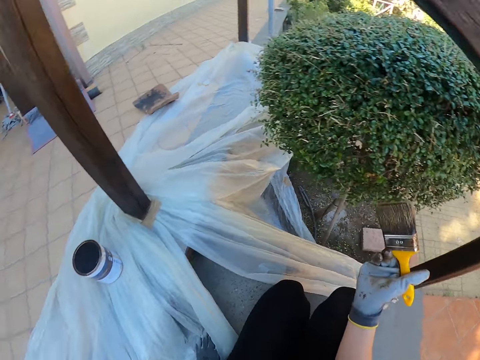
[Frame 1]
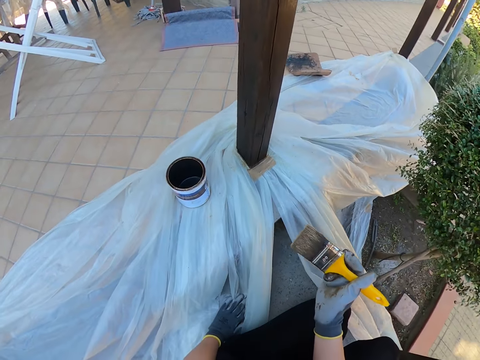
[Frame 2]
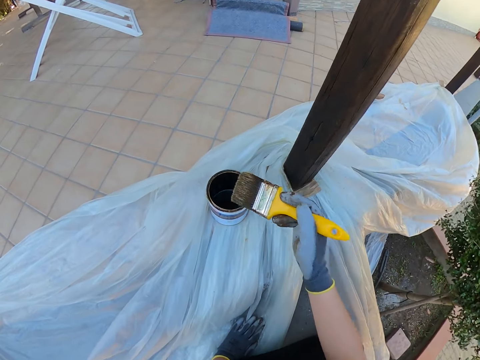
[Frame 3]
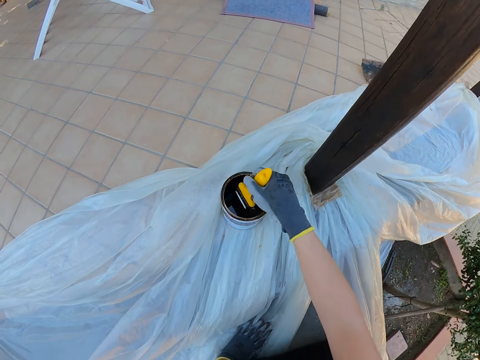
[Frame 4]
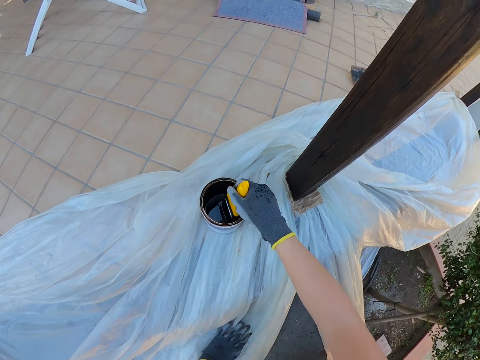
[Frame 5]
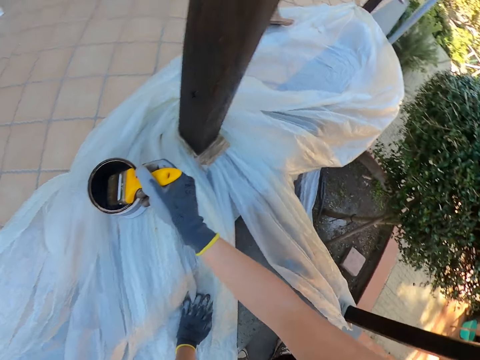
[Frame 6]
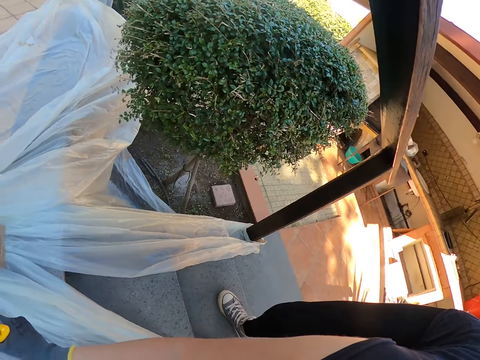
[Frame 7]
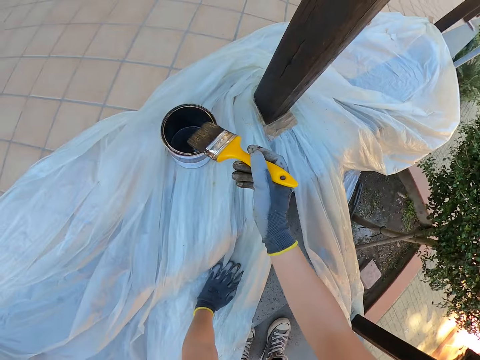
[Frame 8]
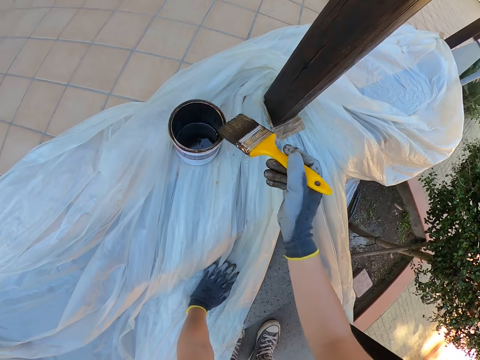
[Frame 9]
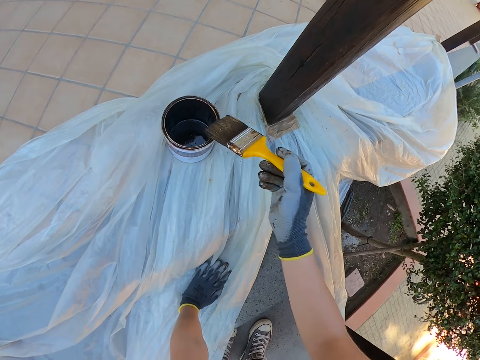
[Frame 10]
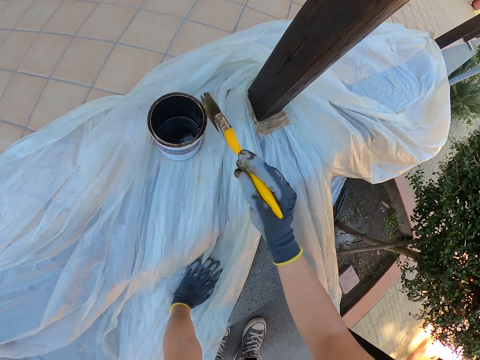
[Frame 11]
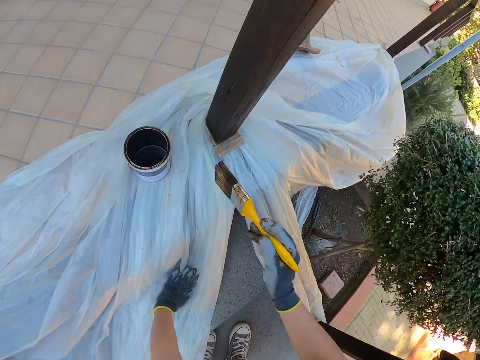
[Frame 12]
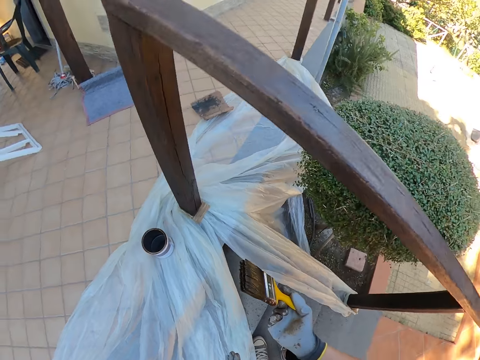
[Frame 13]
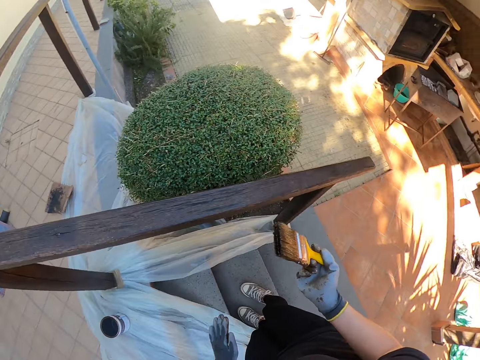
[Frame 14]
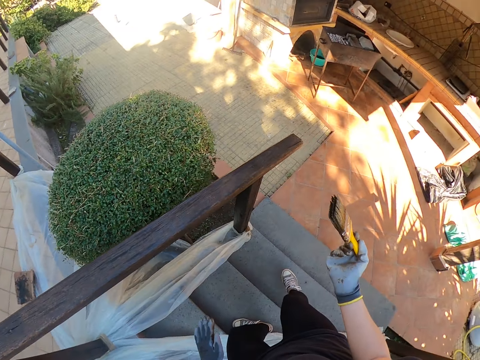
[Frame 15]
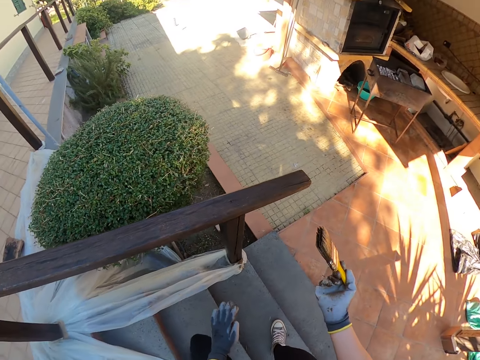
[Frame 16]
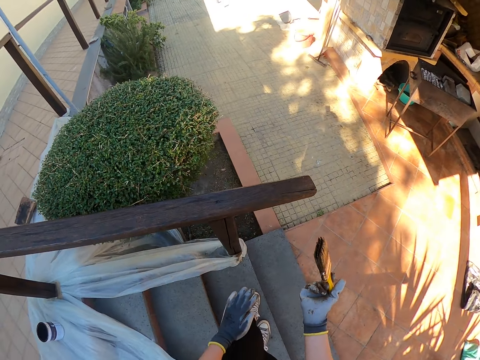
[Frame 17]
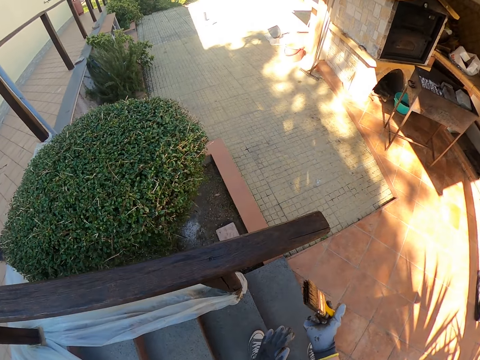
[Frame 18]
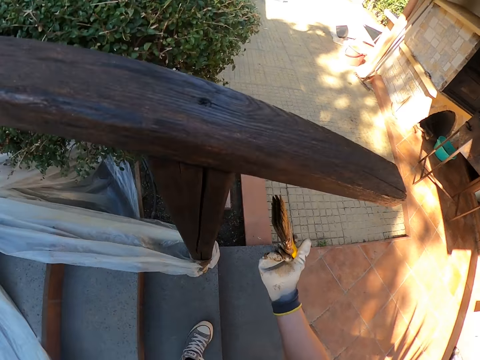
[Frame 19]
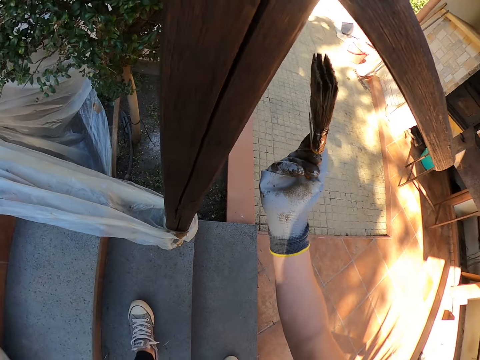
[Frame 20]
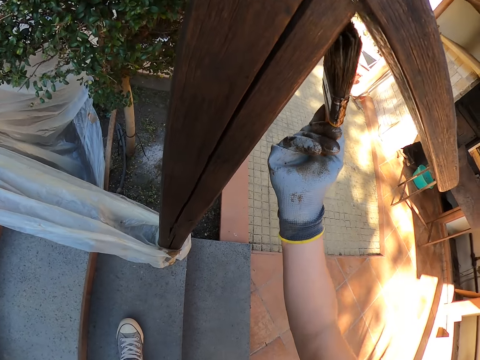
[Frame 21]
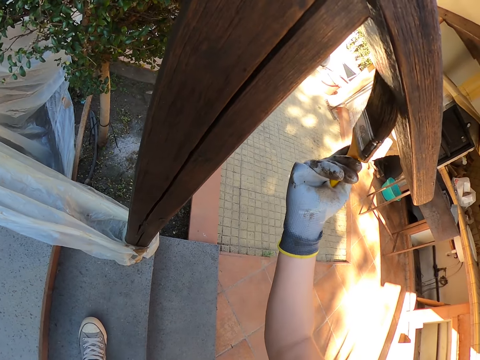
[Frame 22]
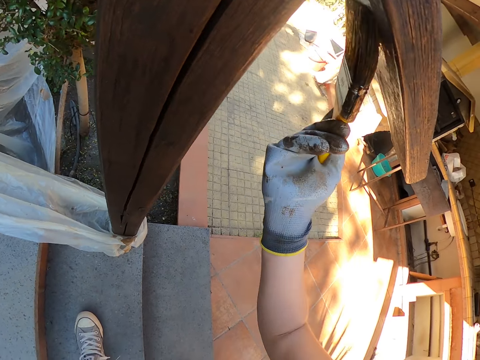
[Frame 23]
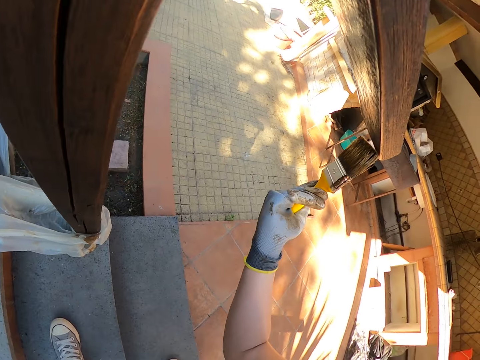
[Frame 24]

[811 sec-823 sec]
The camera wearer stops painting and turns around. They dip the paint brush in the can of paint. They drain the paint on the brush by the side of the paint can. They turn around, stand up and turn around. They stand up and turn around. They step down the staircase. They bend downwards. They paint the exterior wooden railings.

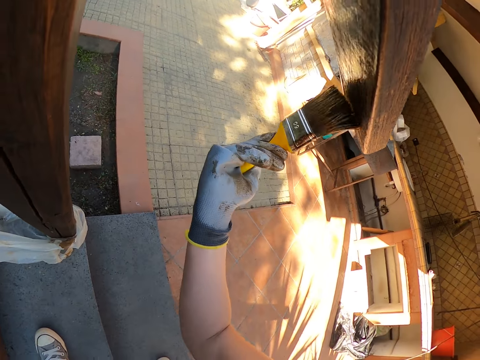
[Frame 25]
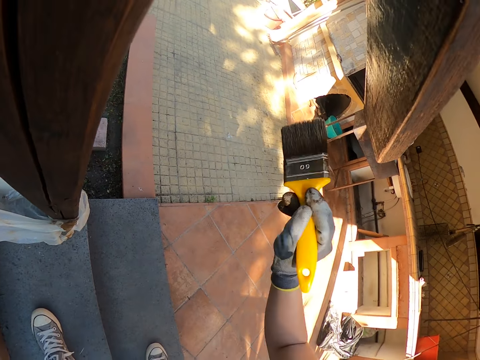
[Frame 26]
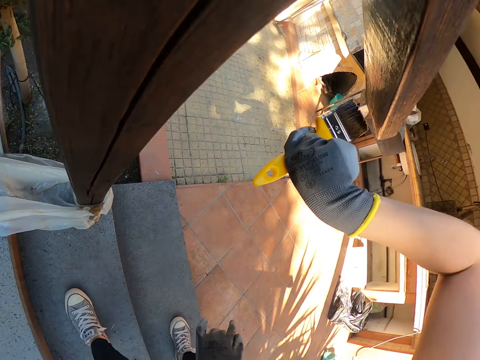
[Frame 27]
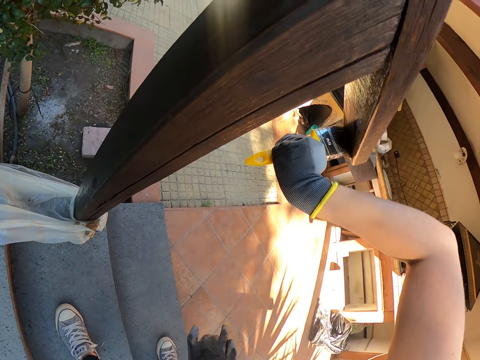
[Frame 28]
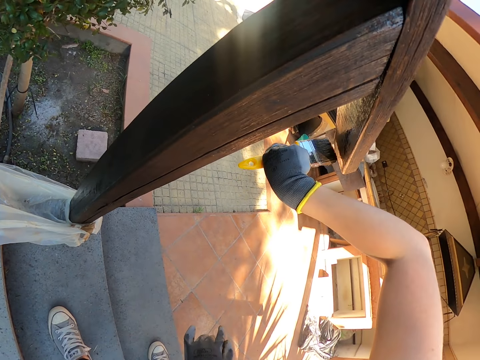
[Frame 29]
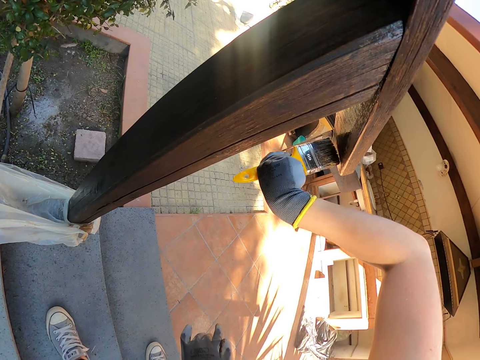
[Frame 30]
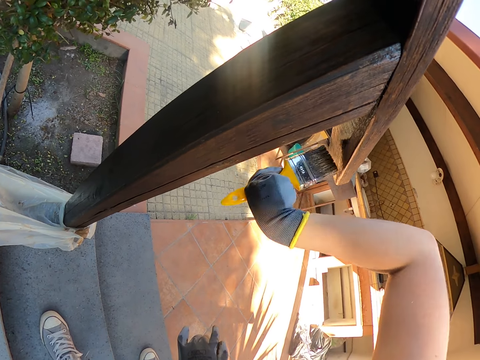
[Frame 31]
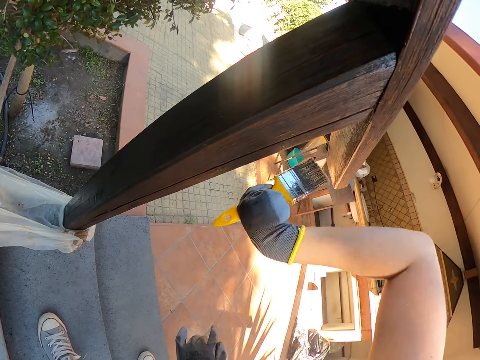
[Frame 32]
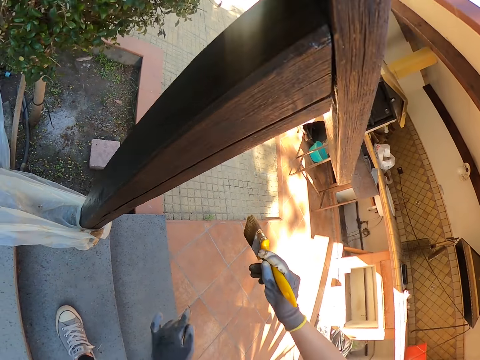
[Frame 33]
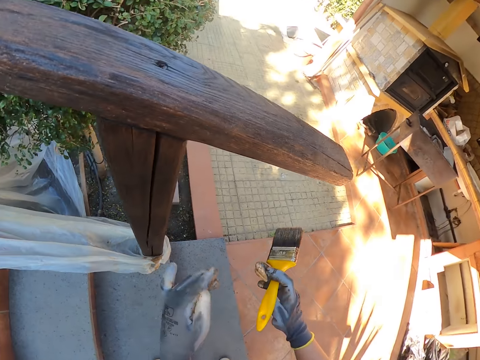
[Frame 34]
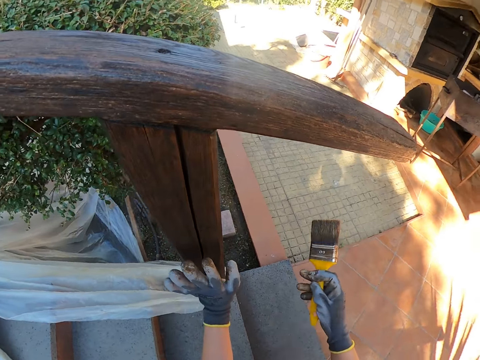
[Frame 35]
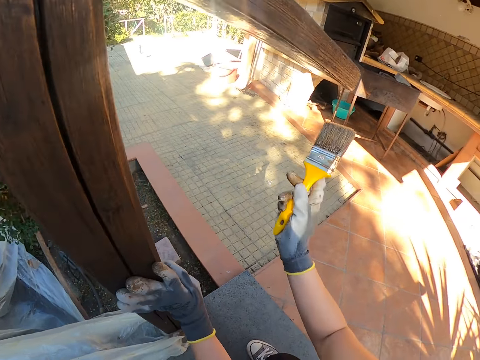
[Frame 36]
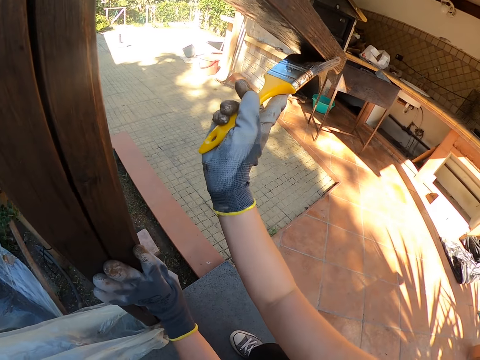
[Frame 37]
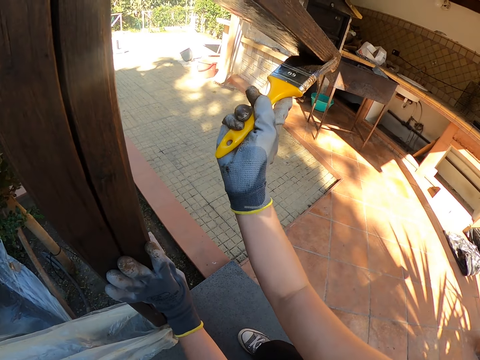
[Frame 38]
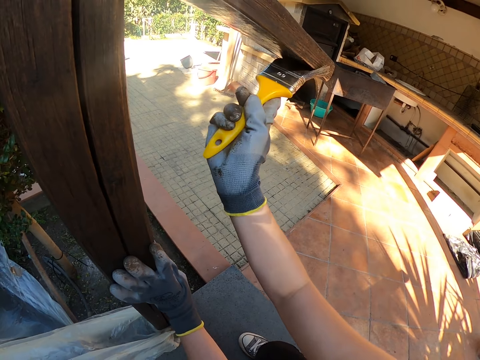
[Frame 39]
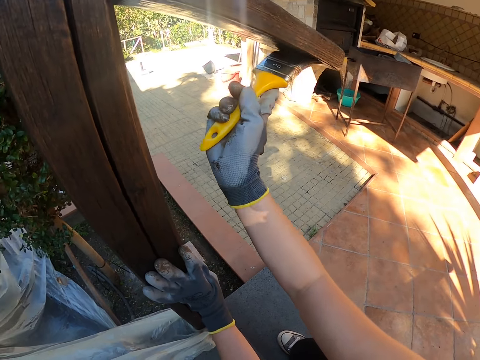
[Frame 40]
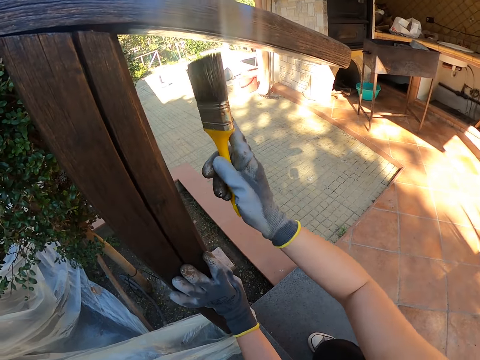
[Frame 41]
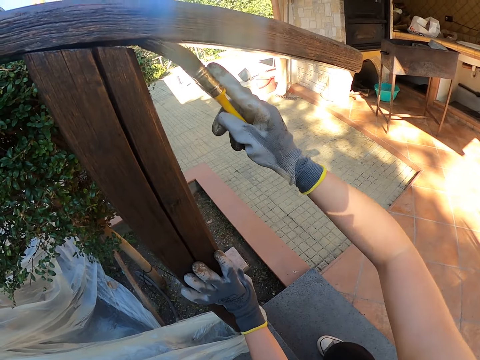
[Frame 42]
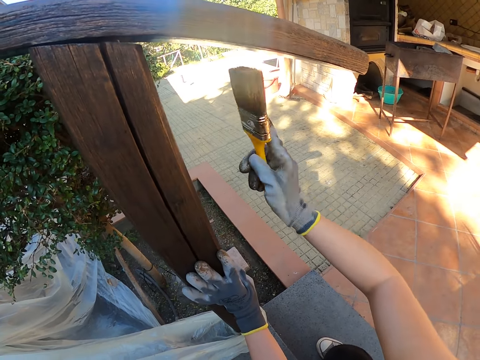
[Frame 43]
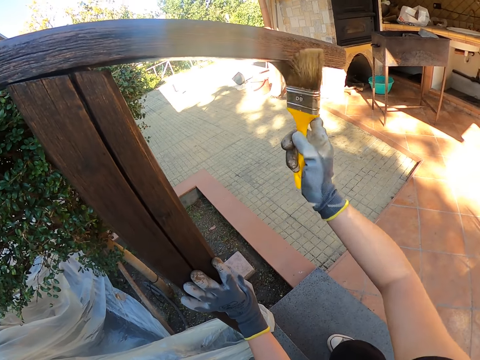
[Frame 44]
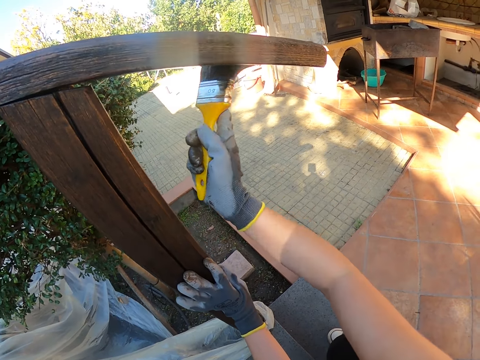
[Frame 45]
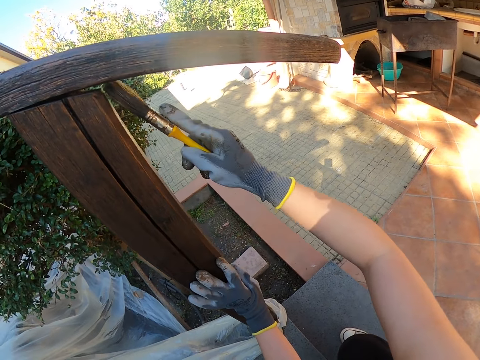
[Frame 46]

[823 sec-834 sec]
The camera wearer stops painting. He paints the exterior wooden railings. He places his left hand on the handrail. He paints the wooden handrail.

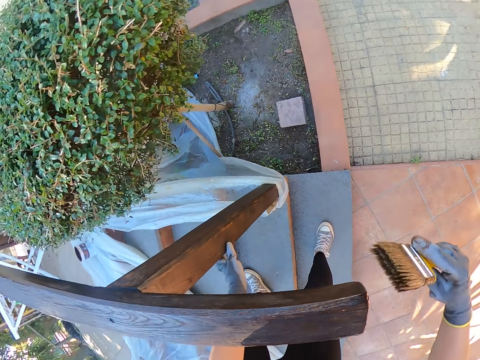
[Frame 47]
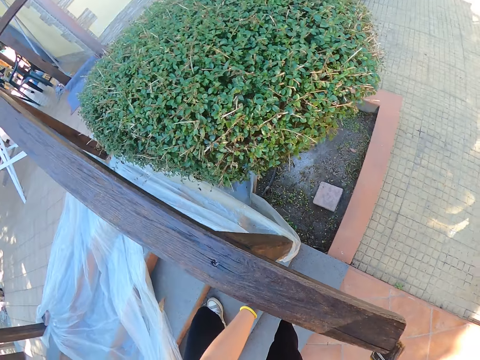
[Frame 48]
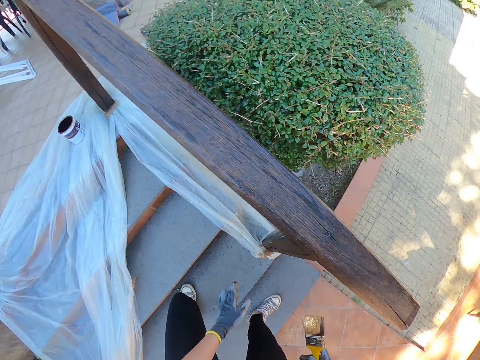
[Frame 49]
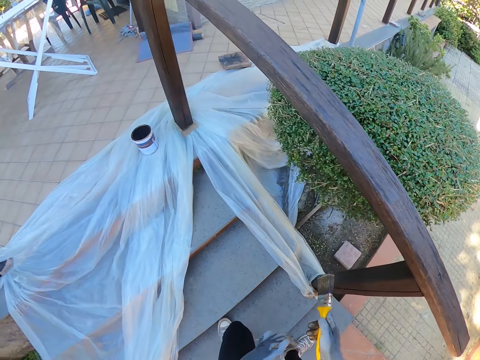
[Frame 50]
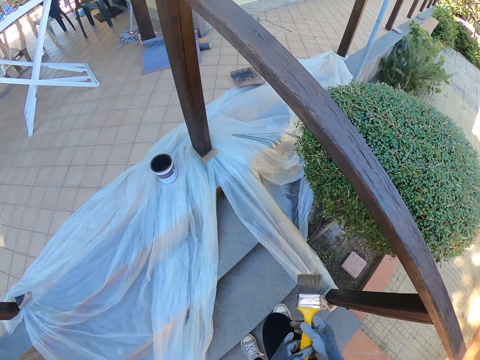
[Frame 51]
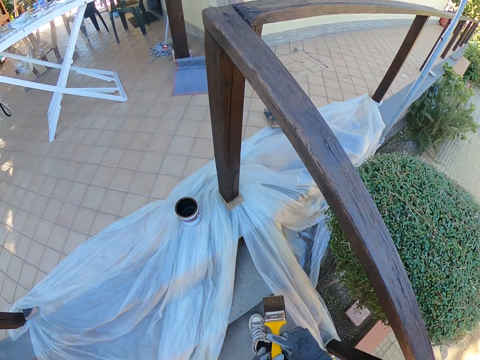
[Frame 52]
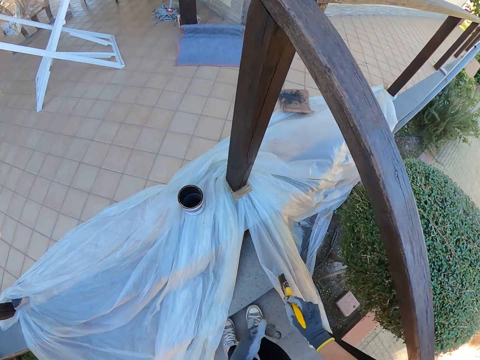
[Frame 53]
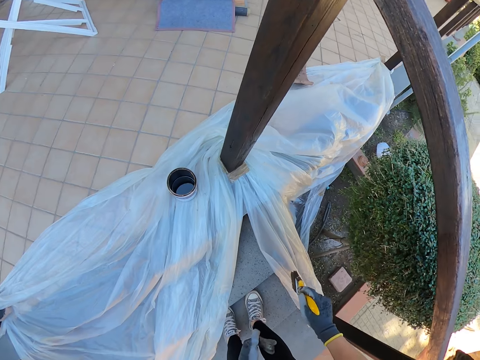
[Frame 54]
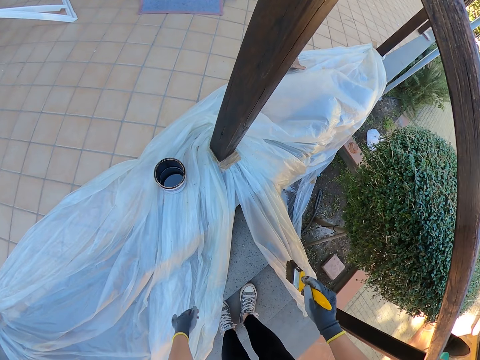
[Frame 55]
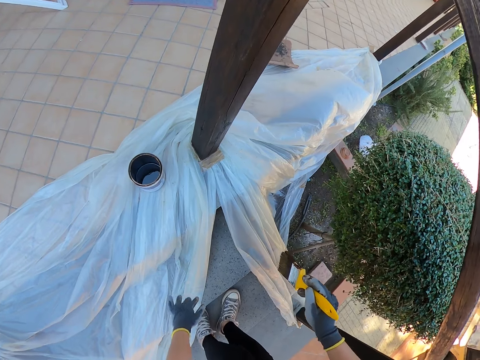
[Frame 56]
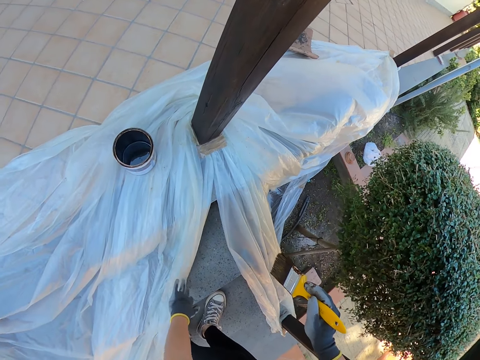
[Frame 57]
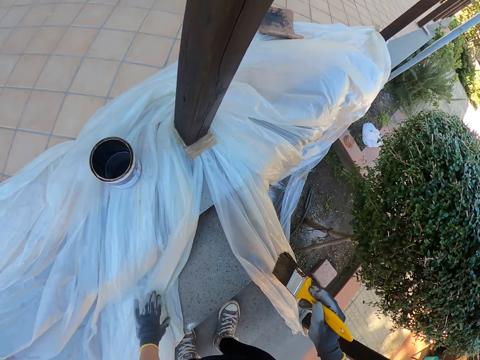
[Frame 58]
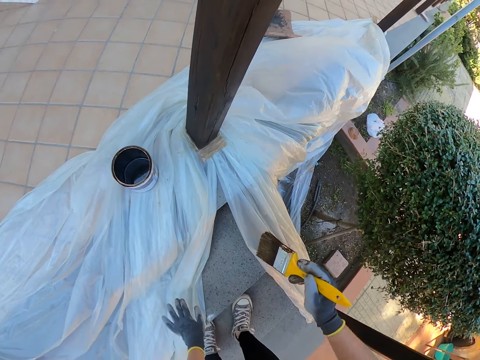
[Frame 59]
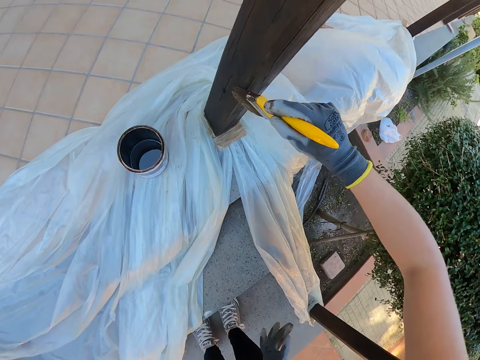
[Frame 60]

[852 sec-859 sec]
The camera wearer climbs up the staircase. He walks around. He adjusts a nylon with his left hand. He paints the wooden handrail.
